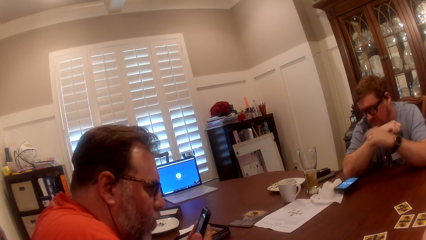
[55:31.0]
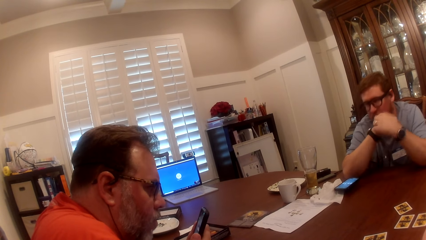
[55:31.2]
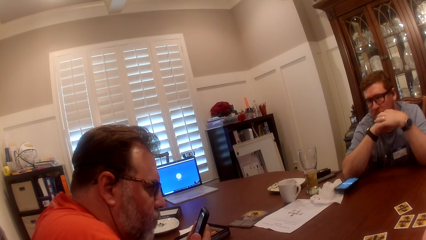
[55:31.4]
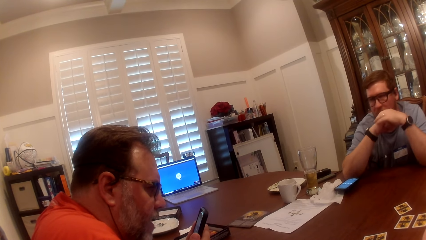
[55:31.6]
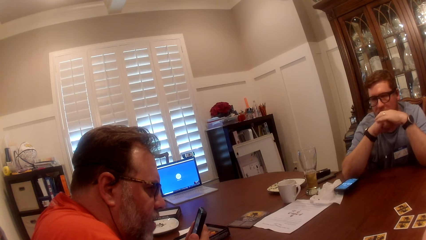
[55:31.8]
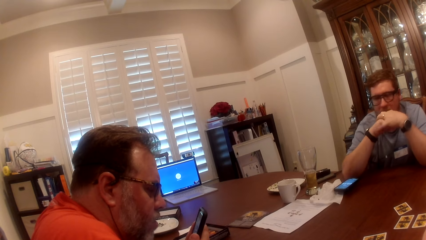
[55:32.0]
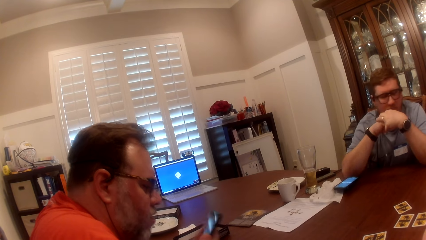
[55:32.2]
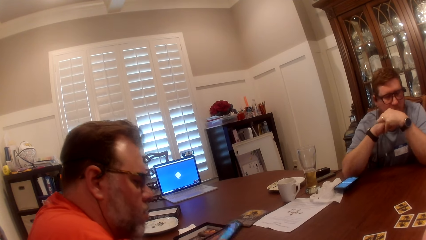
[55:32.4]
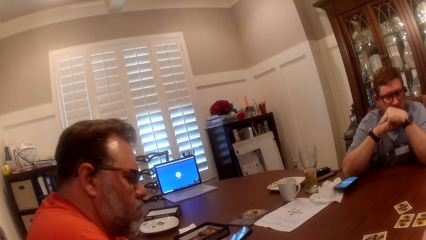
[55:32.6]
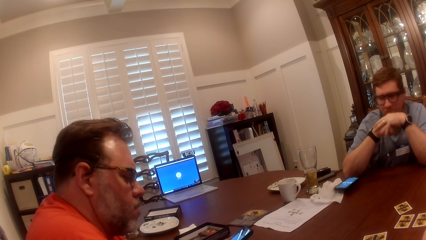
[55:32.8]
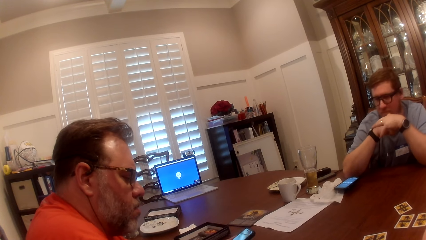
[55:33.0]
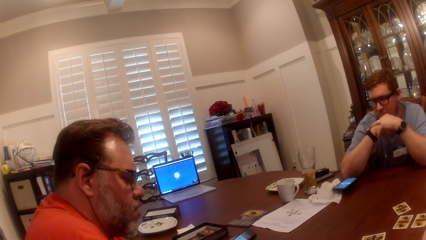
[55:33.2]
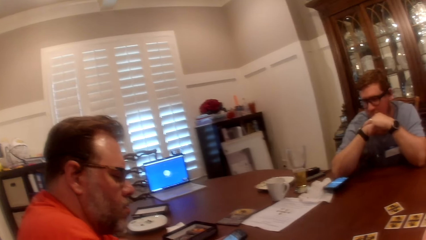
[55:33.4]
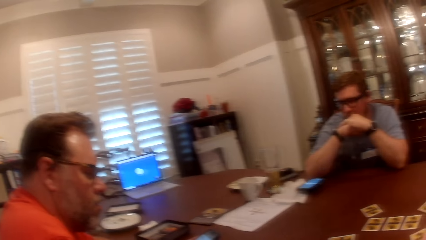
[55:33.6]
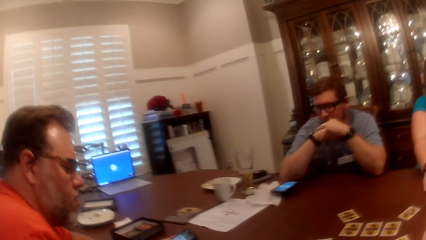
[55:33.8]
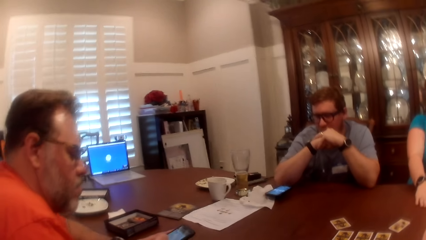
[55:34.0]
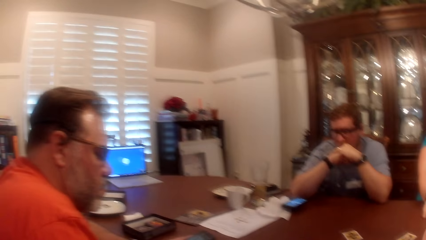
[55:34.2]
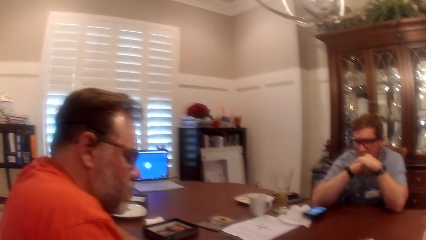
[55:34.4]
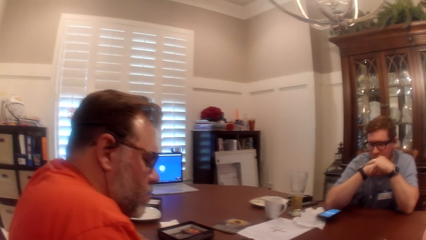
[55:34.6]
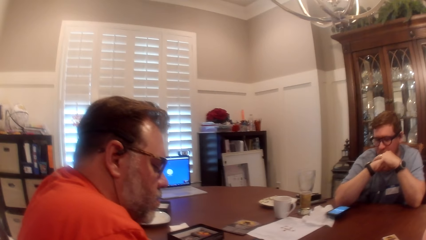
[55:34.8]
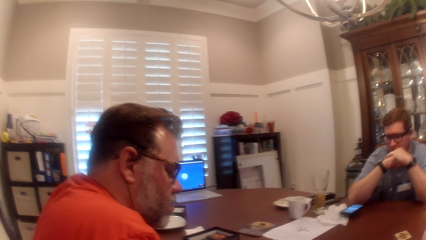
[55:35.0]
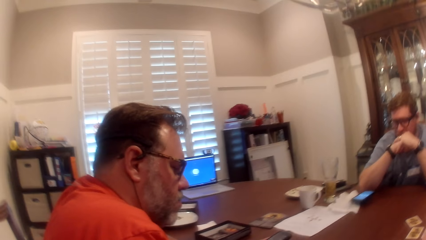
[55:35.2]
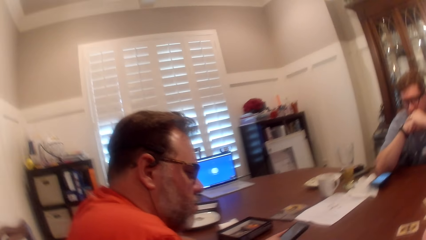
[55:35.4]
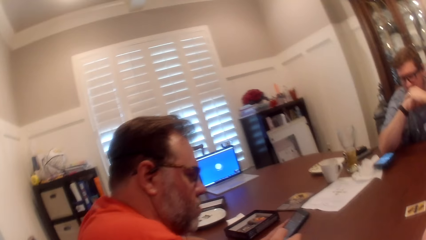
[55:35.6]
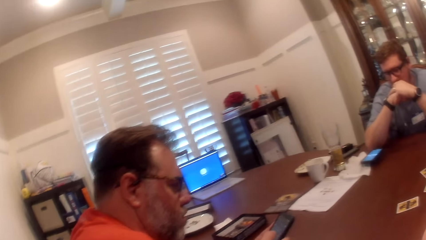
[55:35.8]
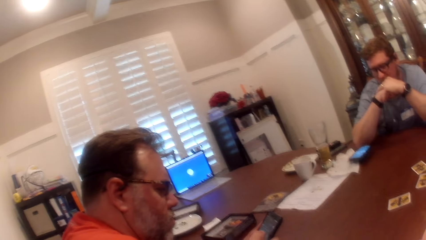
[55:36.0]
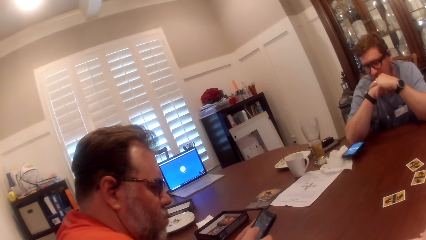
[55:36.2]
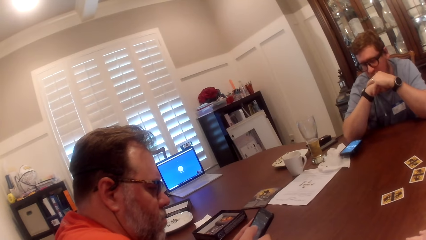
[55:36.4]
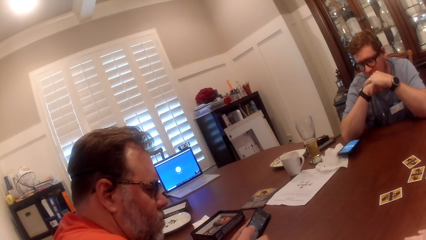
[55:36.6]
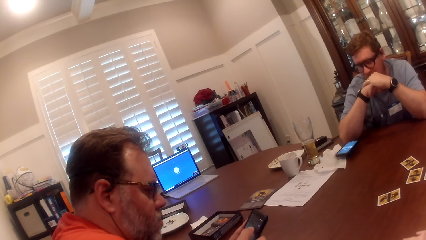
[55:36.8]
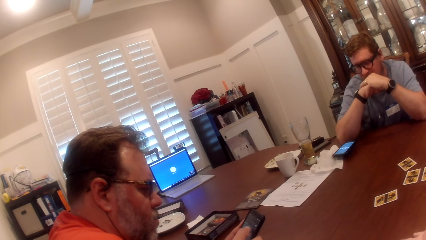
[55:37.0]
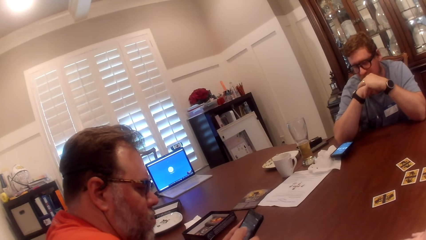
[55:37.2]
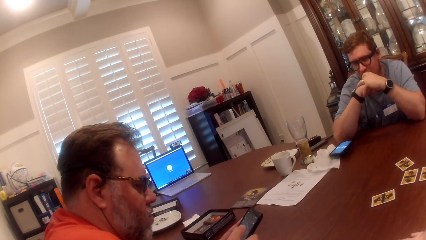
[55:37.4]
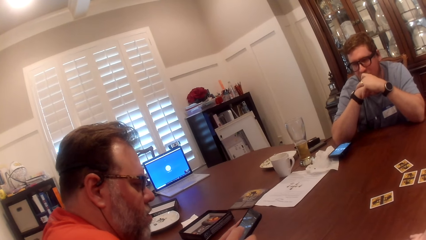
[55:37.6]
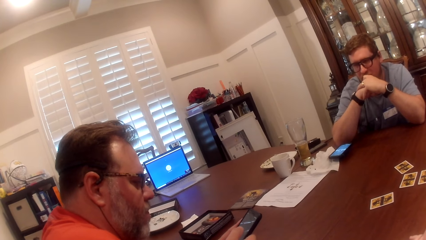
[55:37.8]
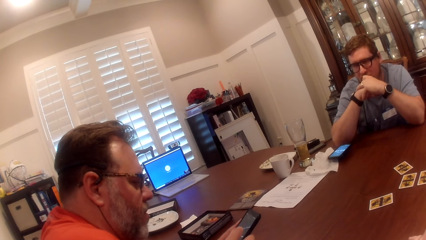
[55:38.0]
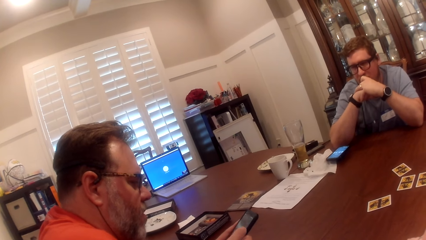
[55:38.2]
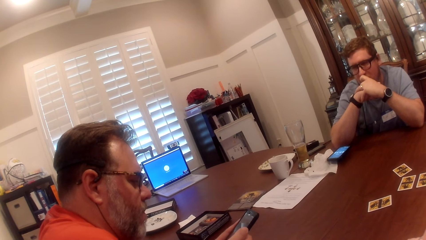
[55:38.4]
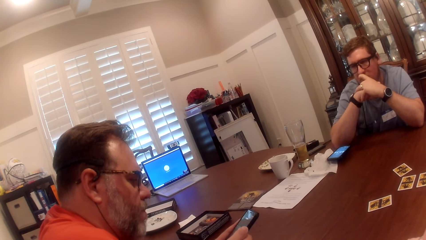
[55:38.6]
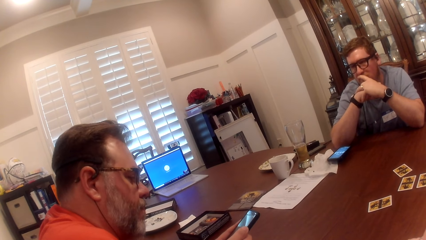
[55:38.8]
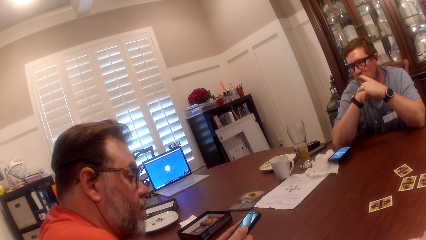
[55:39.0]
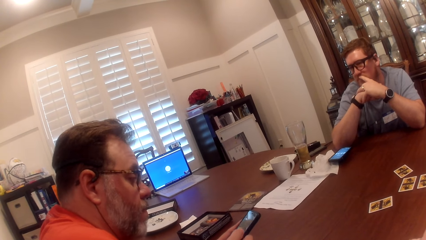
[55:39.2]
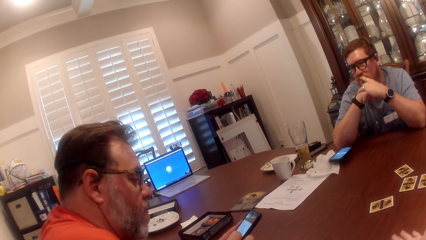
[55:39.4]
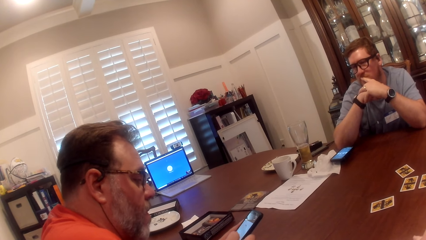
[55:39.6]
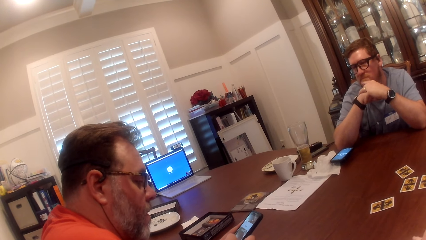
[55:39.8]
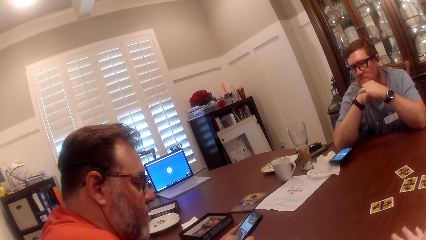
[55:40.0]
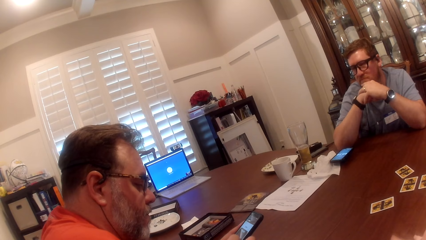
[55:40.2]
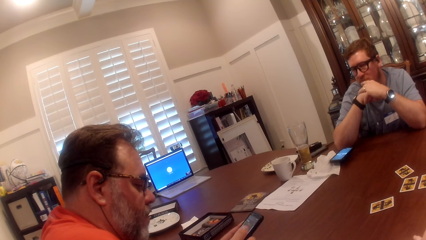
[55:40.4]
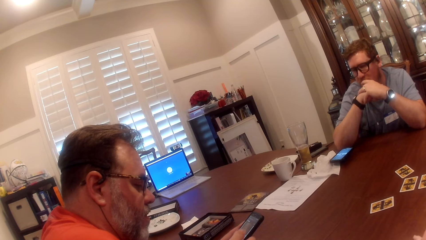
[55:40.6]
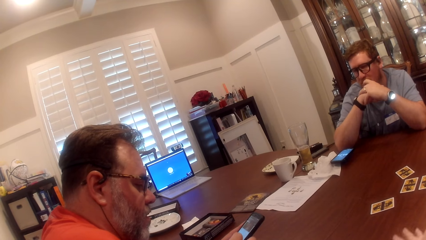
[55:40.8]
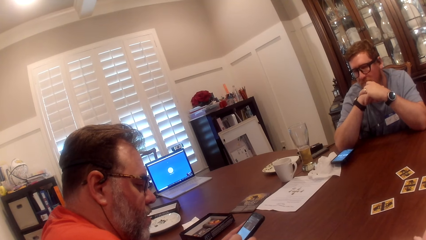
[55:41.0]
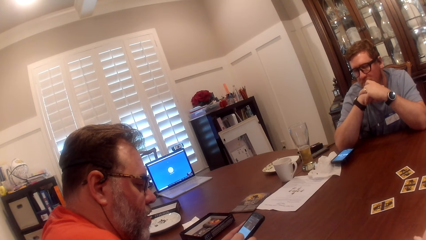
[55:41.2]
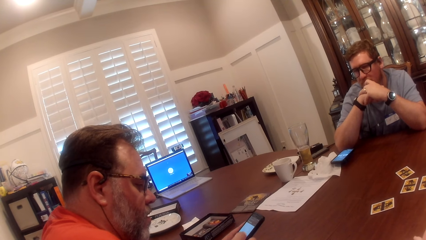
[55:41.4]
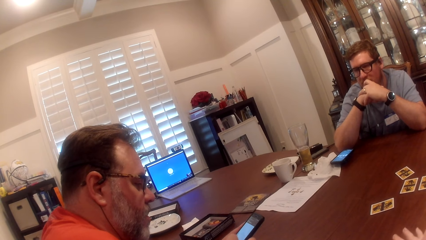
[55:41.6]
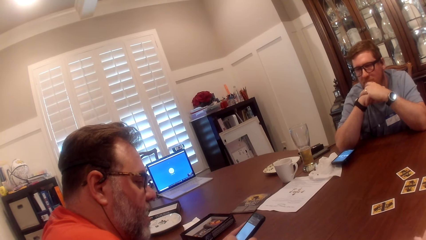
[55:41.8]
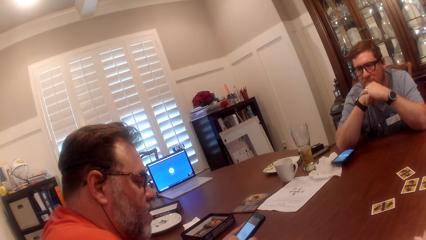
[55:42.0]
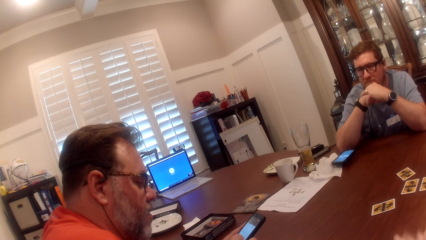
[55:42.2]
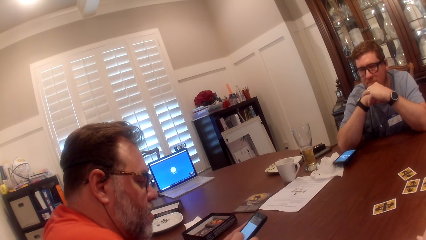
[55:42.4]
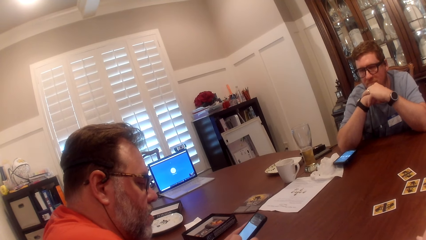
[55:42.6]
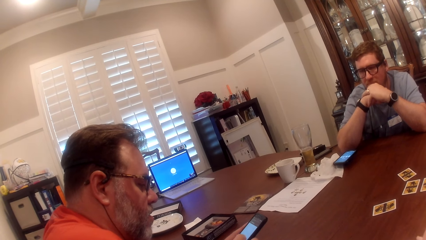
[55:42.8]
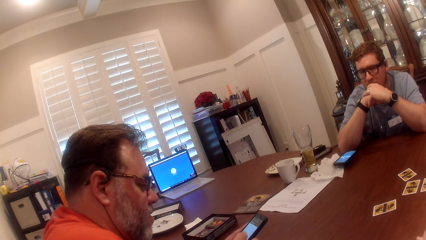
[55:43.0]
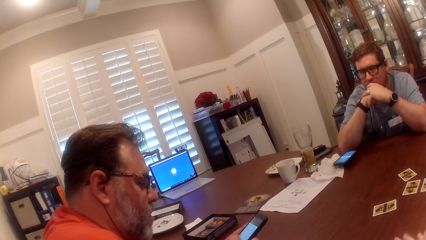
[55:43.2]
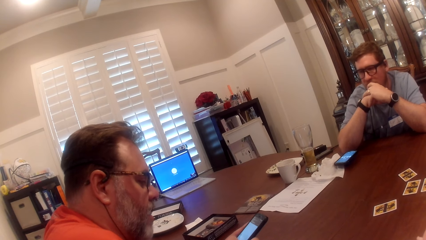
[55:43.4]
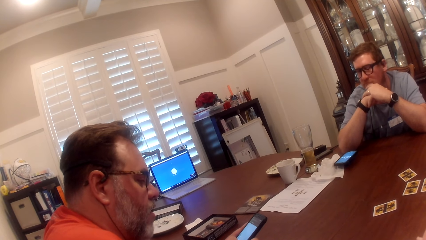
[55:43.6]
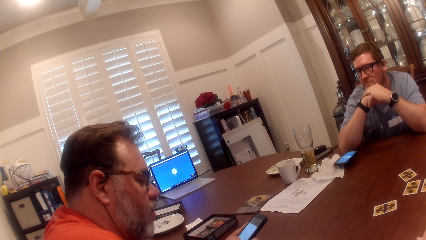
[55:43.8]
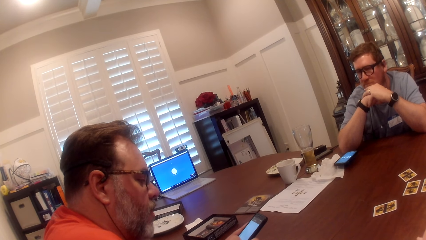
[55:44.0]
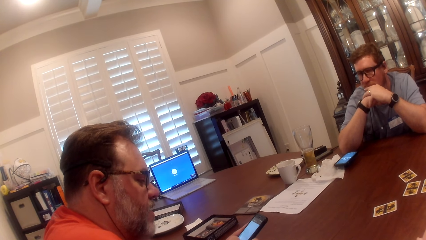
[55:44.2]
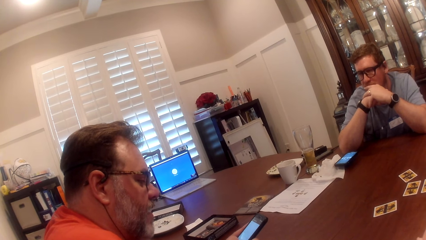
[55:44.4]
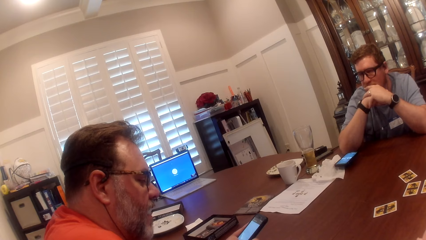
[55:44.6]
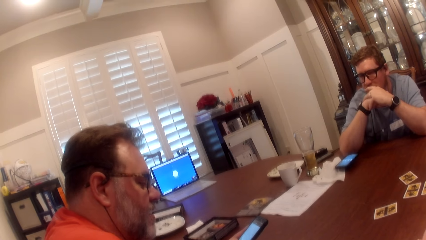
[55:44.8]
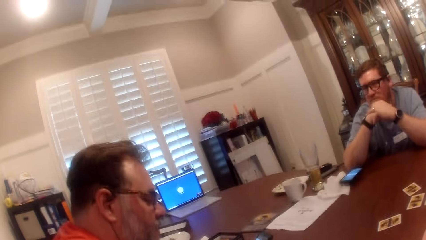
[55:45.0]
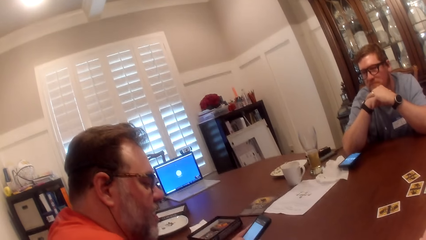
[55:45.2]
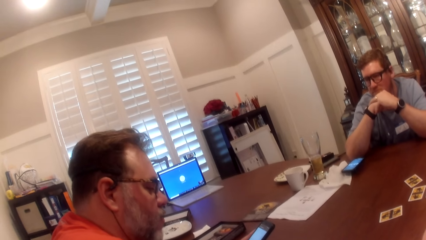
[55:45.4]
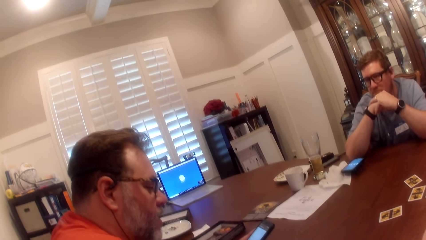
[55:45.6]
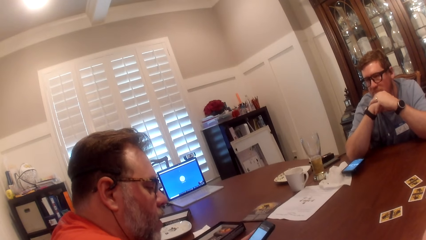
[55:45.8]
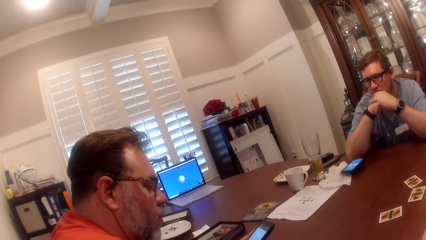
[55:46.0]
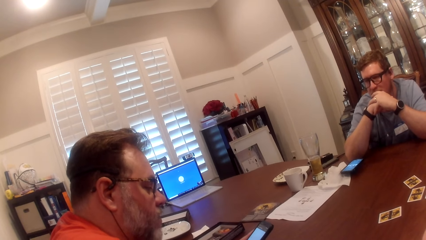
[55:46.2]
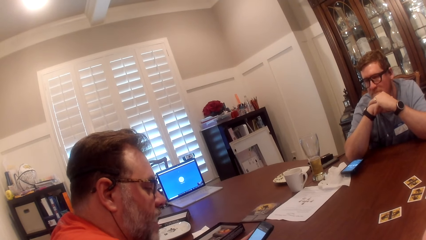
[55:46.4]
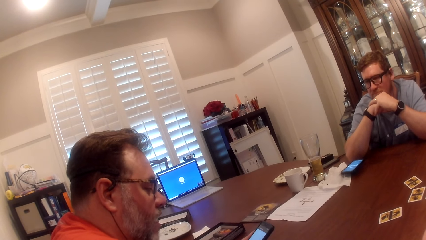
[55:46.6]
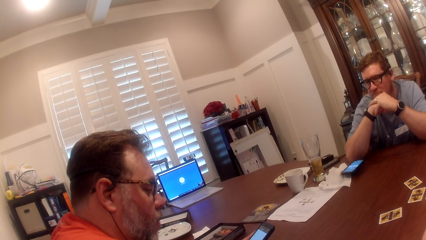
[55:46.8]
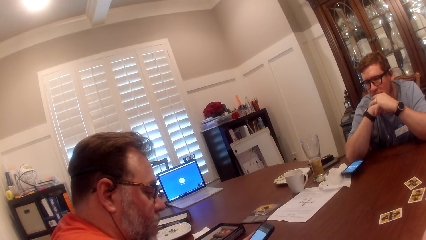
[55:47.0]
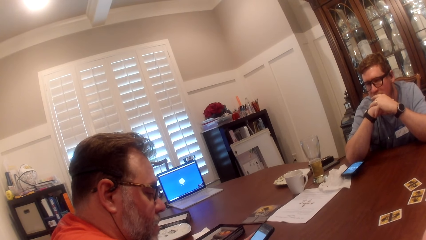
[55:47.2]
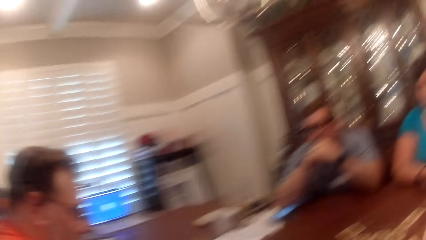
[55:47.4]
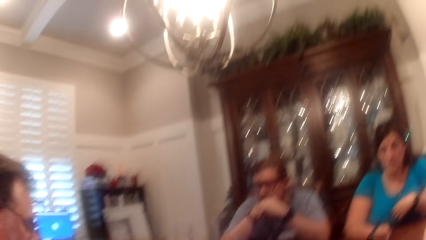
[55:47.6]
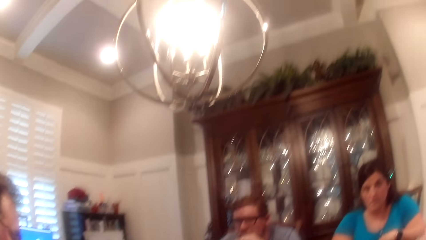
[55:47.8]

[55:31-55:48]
A man talks to the phone. Another man rubs his hands. The camera wearer looks around. A woman places her right hand on the table. The first man operates the phone. The other man rubs his face with his left hand. The camera wearer taps the table with her right hand. The first man interacts with the woman, the other man and the camera wearer.
